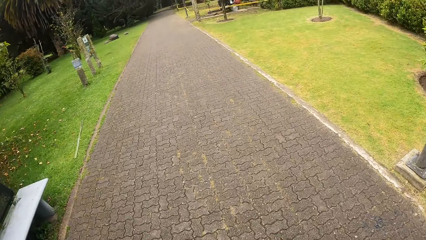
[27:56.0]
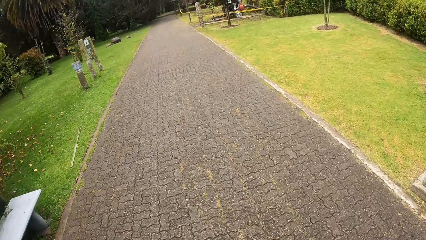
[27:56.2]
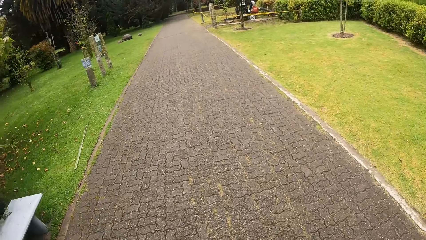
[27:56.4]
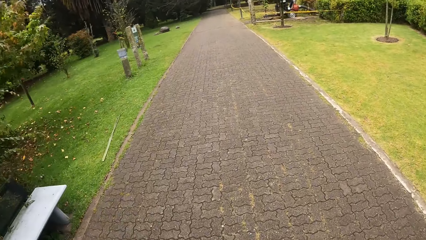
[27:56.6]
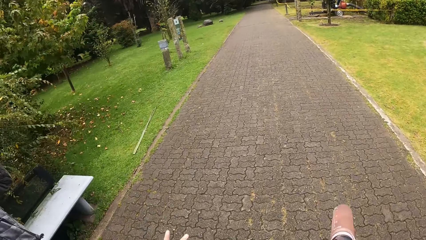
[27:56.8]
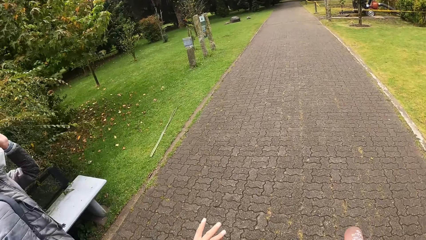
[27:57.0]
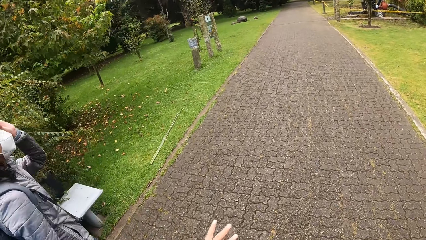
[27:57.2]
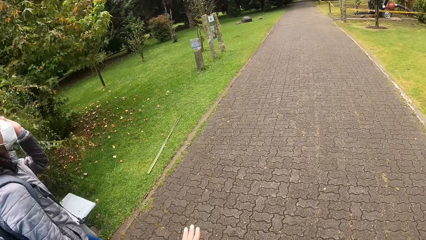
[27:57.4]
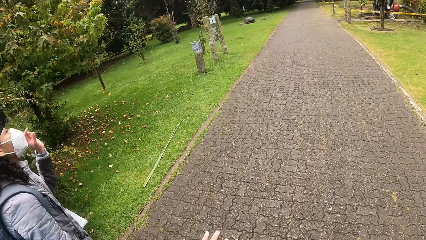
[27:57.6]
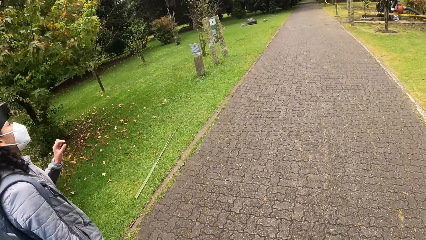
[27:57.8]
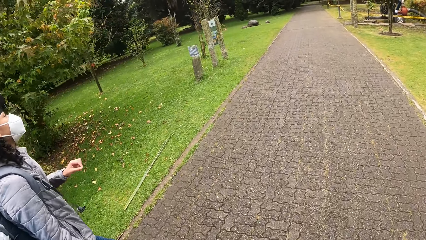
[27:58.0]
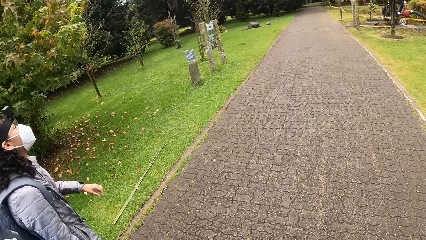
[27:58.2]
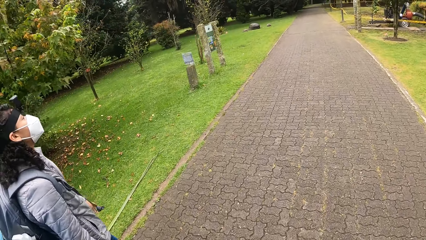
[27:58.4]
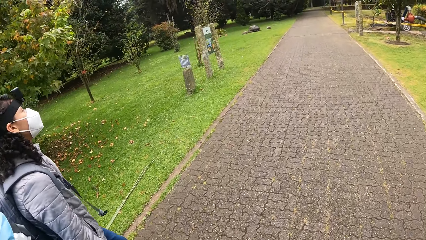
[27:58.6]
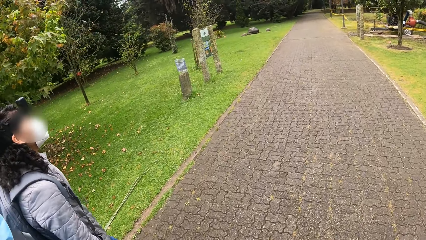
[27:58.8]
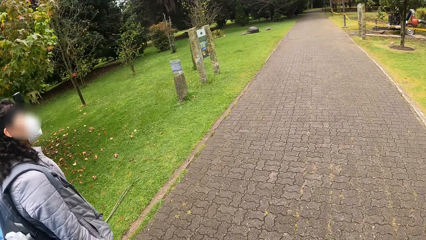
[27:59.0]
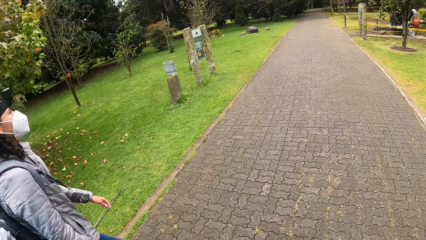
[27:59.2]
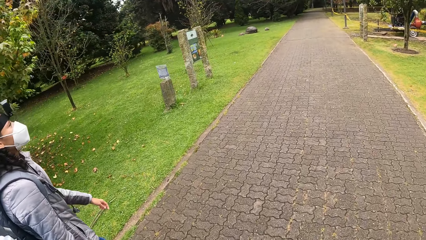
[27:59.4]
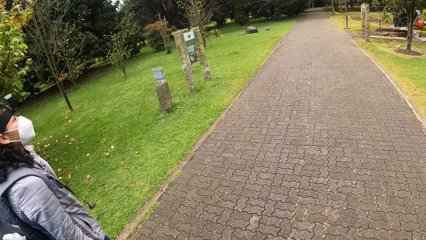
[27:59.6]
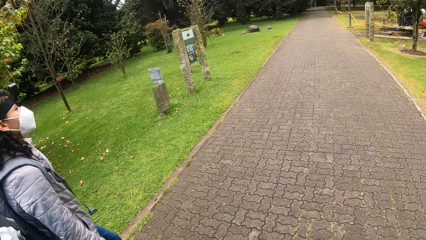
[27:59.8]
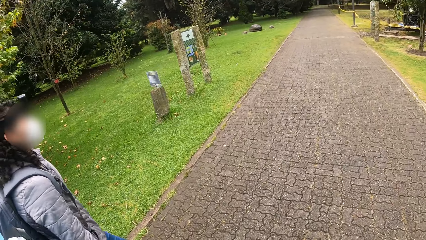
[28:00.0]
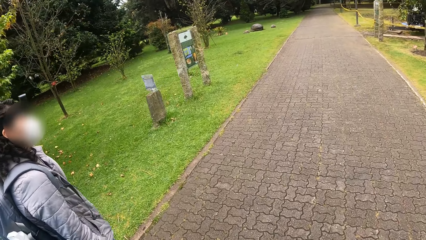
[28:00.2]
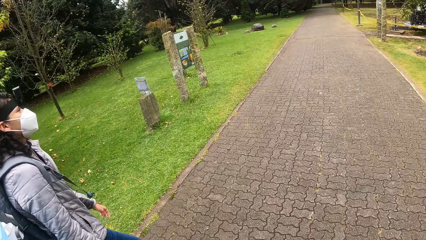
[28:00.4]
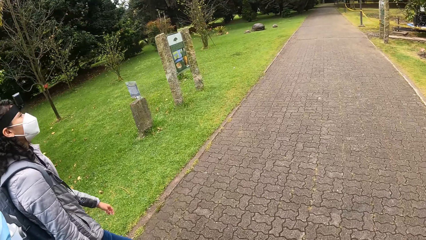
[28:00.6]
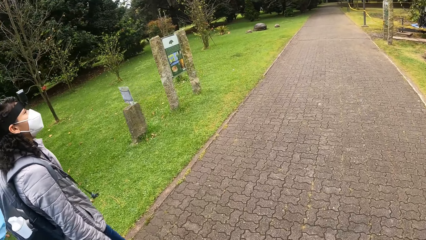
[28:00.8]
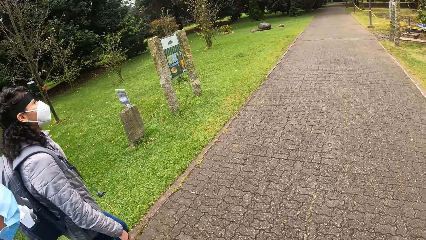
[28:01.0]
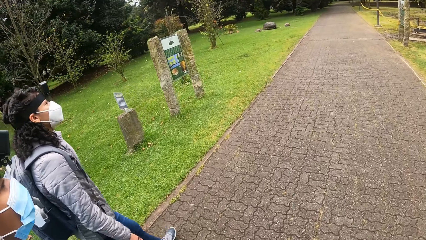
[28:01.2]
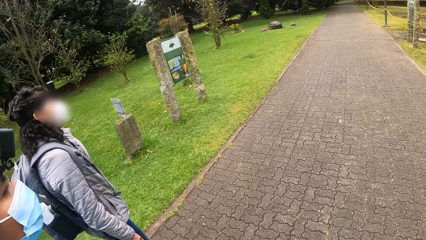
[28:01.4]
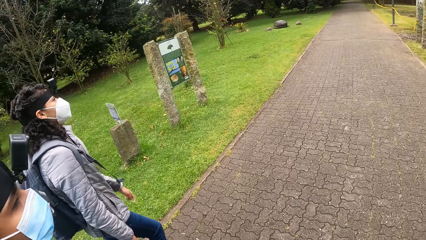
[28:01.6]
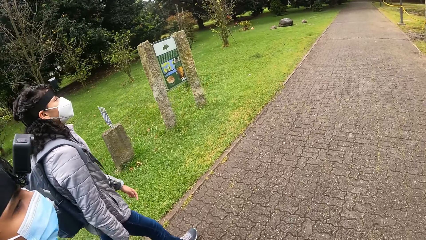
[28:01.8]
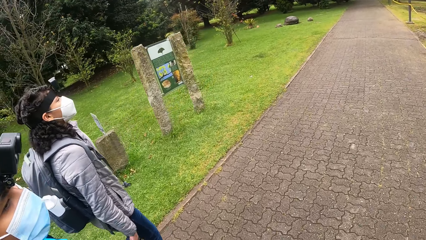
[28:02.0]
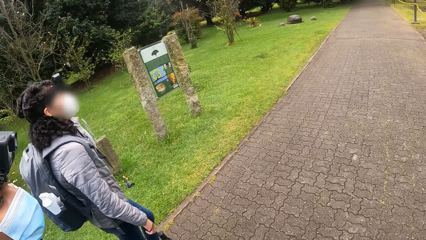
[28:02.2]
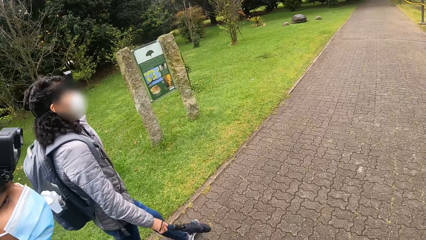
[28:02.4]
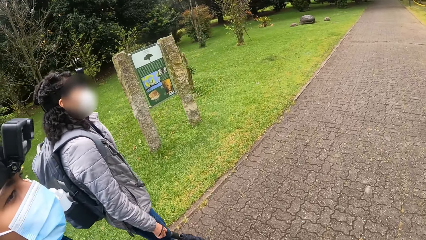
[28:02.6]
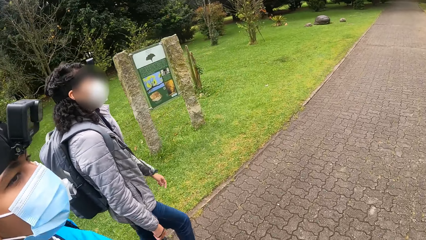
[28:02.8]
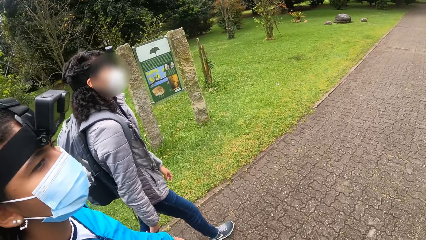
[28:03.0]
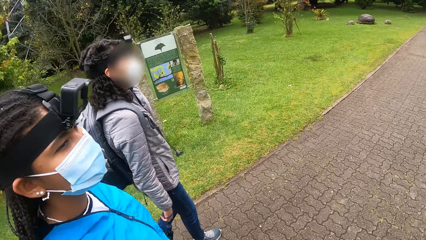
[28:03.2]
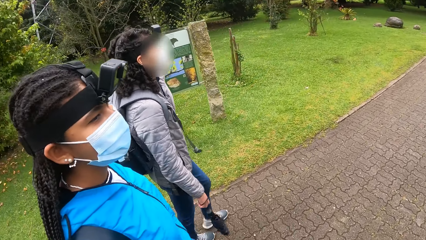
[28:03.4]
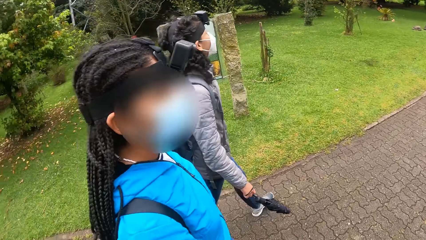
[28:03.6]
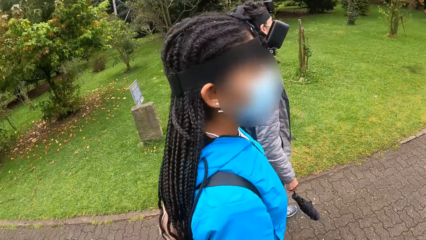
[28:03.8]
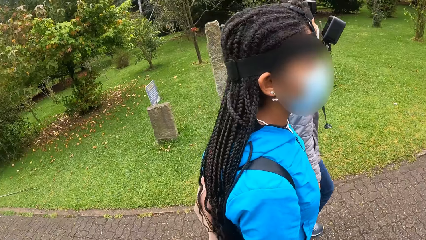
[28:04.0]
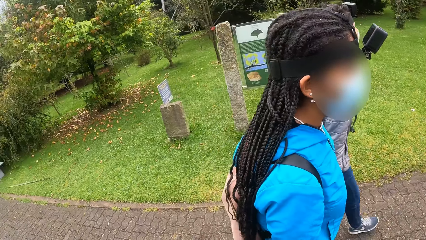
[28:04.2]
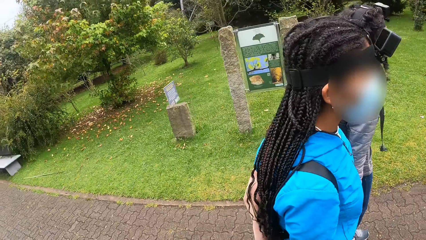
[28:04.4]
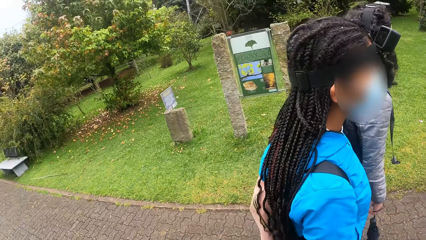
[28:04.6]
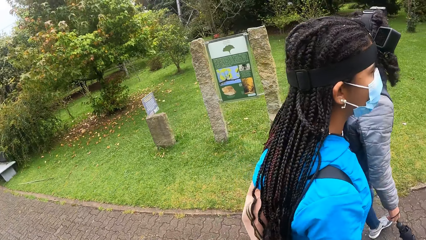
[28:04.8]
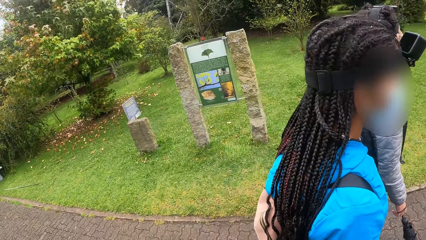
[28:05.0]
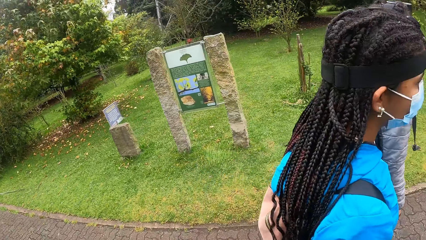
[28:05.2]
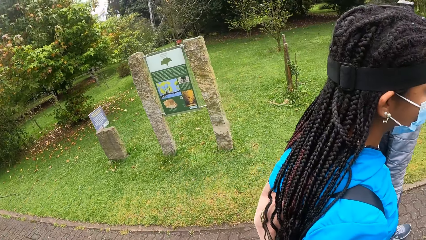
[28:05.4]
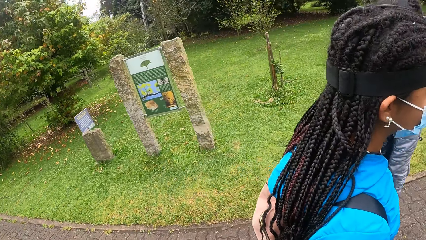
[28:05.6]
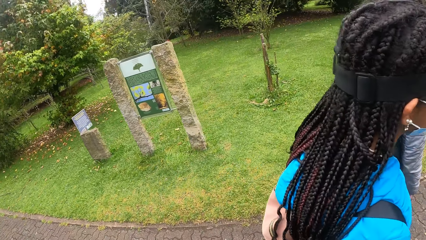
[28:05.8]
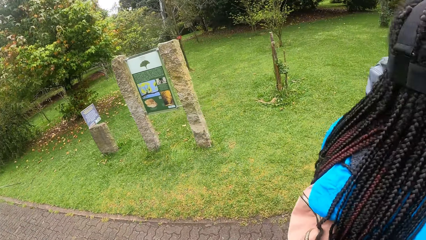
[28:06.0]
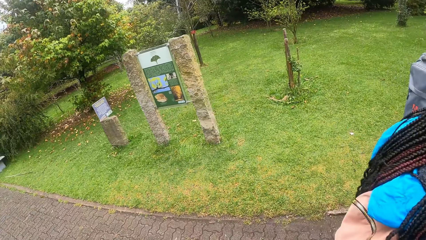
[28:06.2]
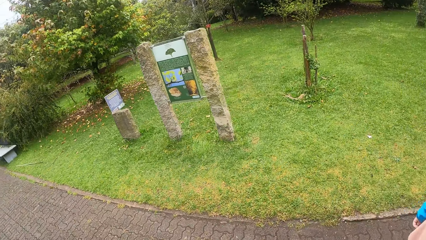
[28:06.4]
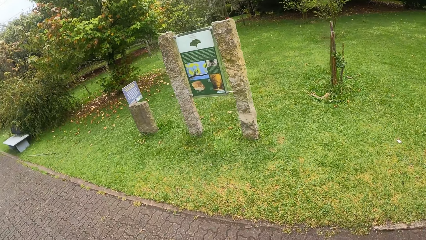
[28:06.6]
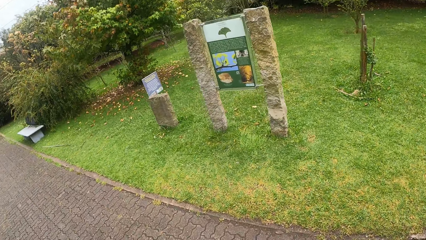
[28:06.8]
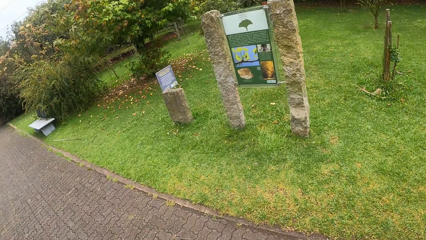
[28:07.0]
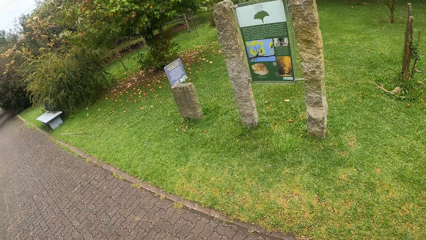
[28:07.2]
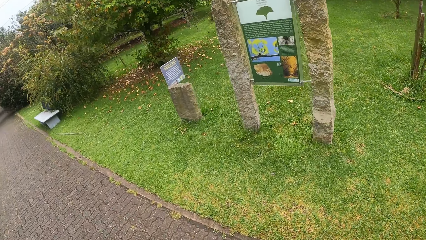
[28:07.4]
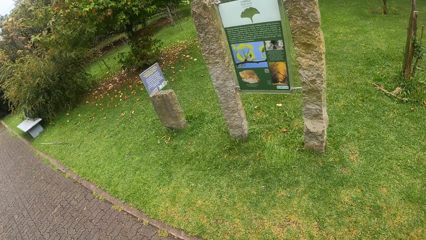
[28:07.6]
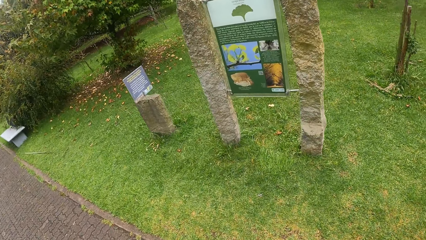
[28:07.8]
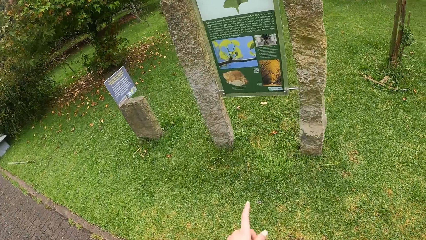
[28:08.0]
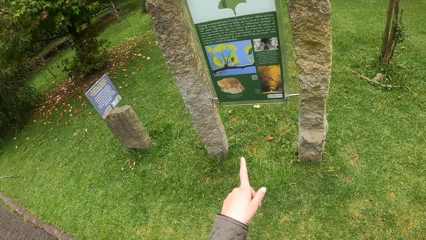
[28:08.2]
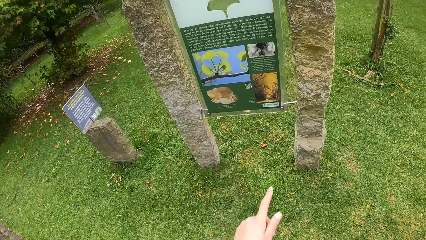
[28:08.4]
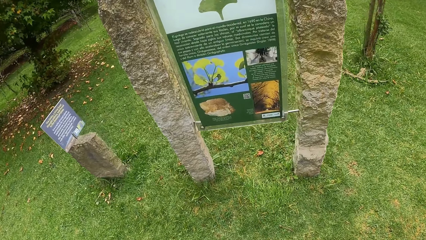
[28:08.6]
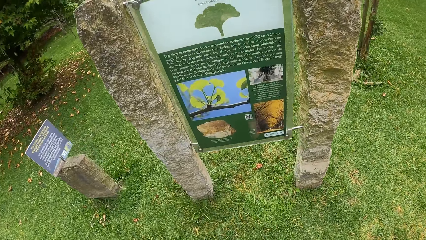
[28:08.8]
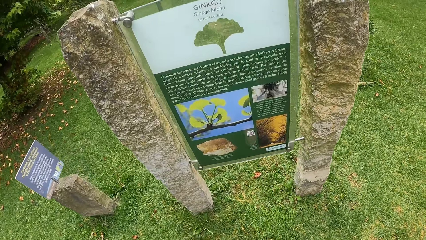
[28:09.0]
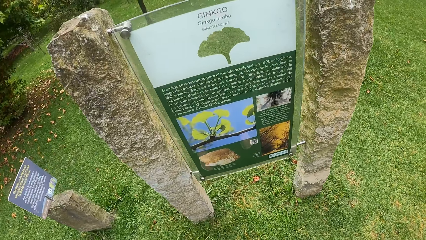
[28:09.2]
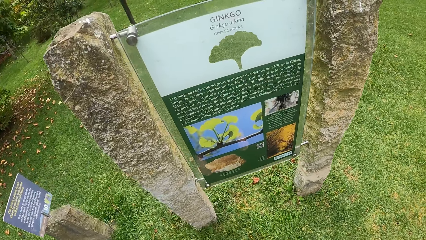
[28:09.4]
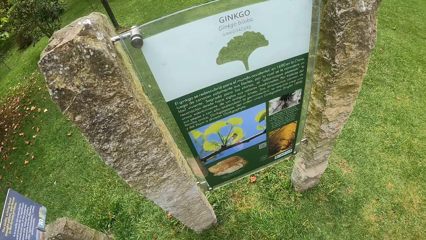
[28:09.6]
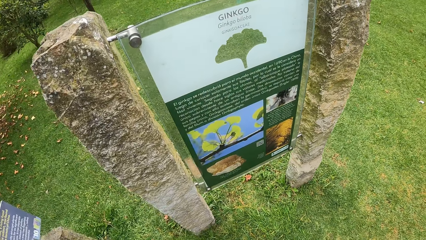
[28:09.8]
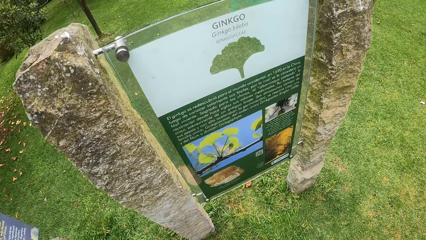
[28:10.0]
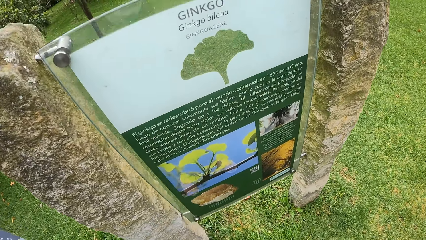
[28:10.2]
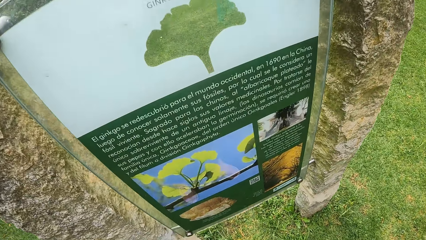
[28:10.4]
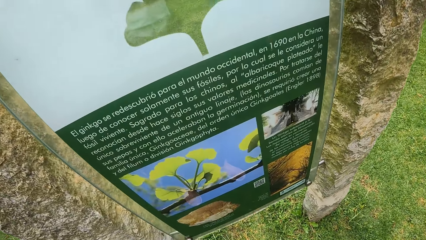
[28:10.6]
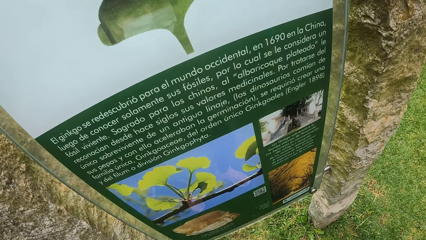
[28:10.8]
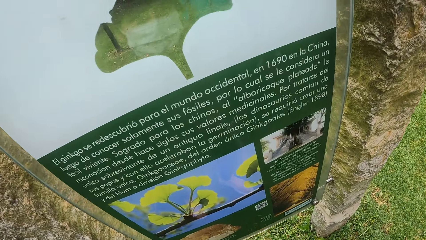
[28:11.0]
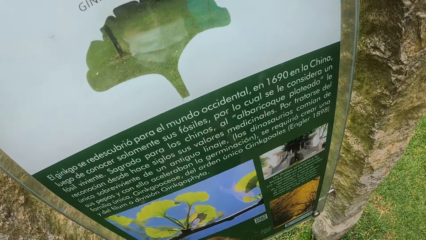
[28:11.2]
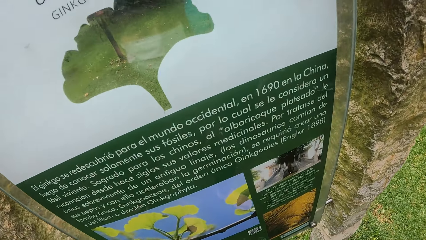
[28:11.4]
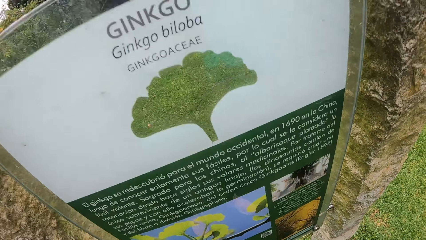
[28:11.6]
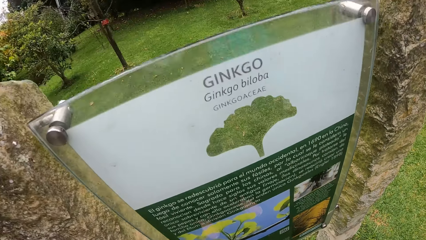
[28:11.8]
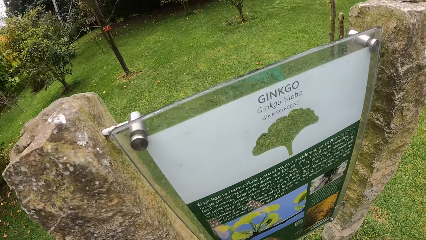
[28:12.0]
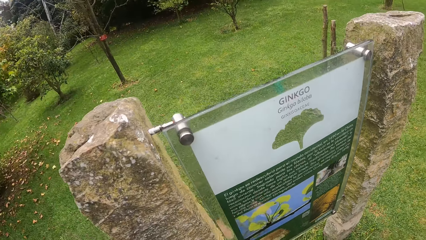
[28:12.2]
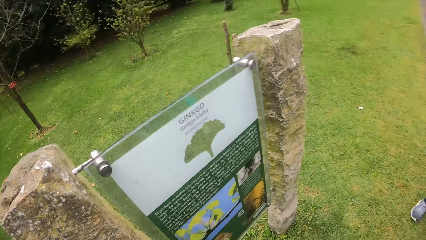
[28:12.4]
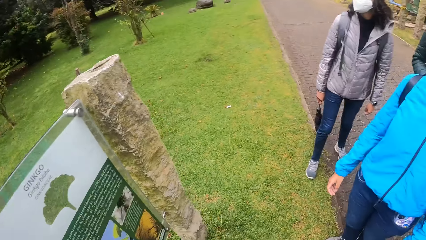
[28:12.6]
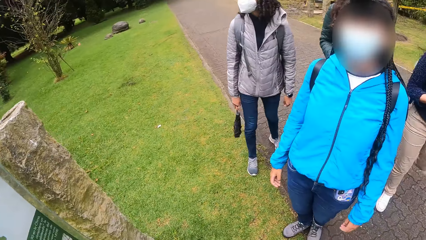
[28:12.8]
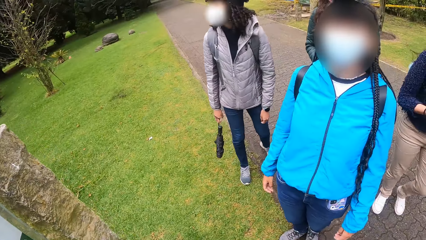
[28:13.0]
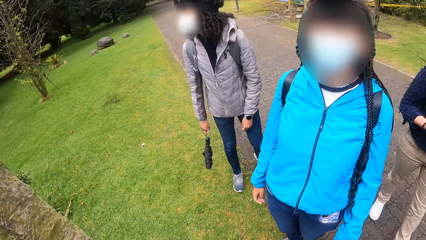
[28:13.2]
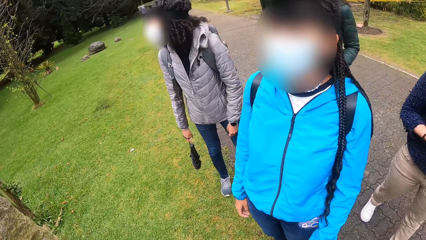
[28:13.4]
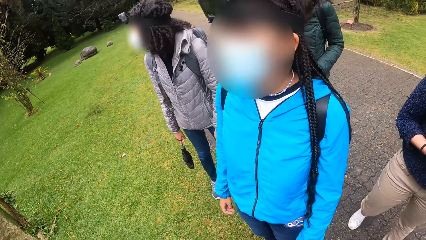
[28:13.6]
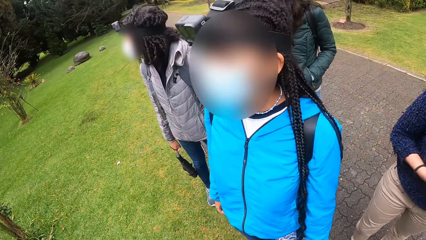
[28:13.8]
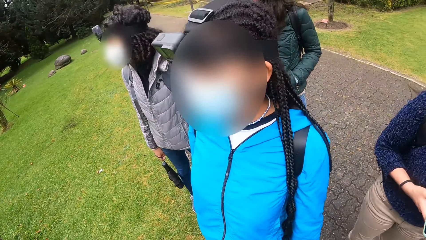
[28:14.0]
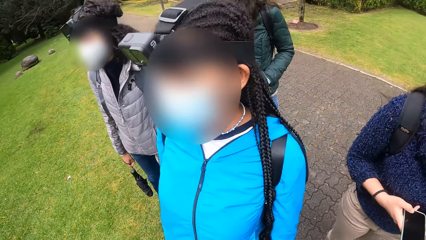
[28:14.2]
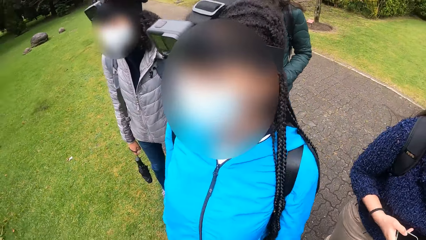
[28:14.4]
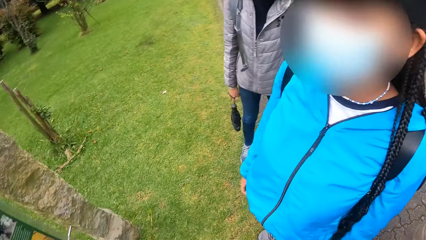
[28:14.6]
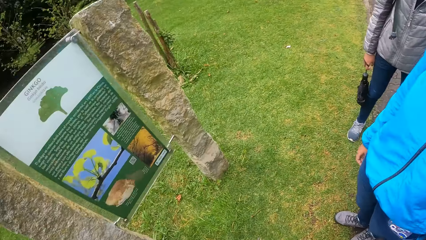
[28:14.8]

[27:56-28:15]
The camera wearer looks around. She points at a board with her left hand. She reads a banner. She interacts with the group of people. She looks around.
